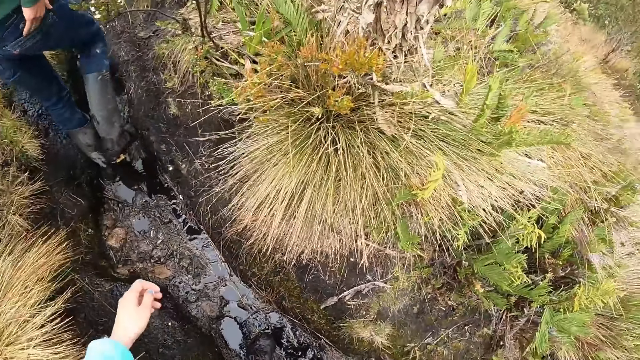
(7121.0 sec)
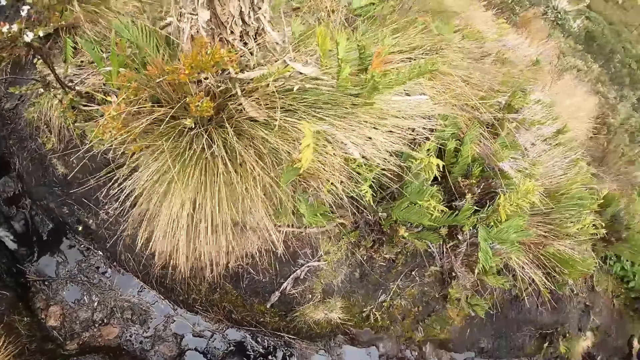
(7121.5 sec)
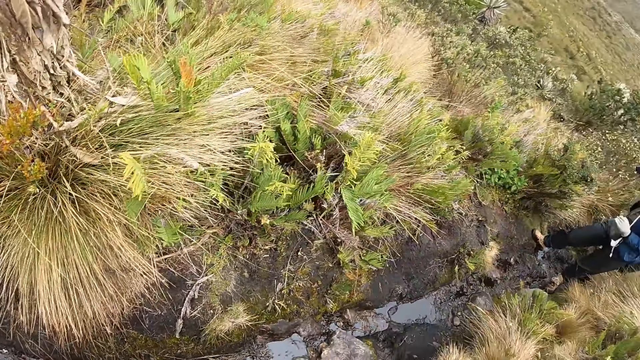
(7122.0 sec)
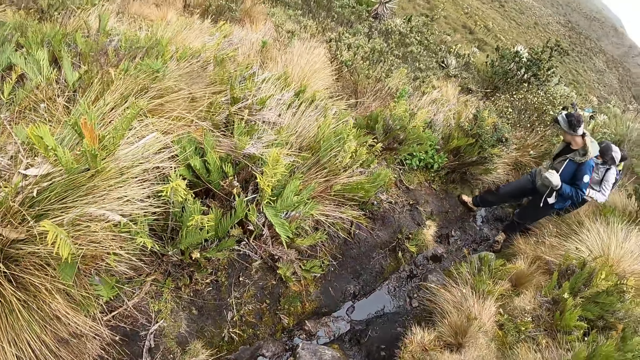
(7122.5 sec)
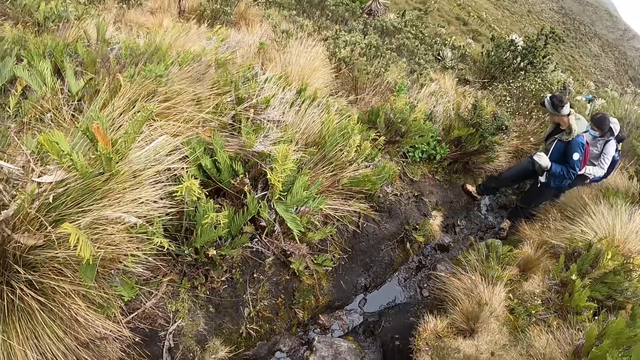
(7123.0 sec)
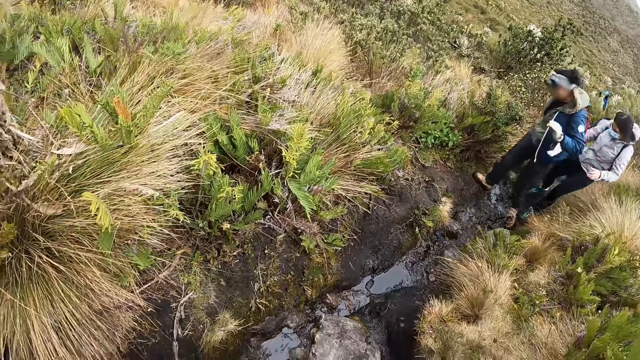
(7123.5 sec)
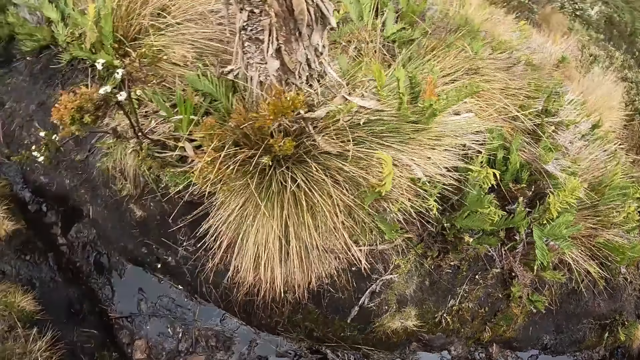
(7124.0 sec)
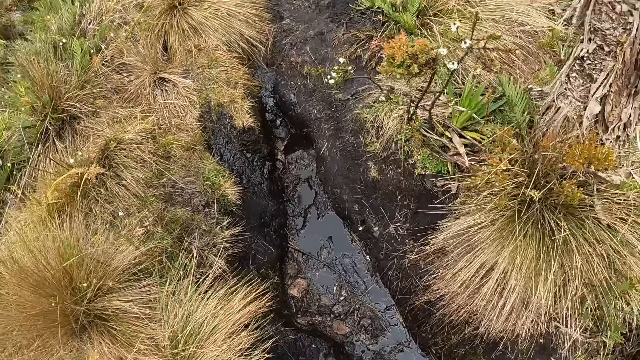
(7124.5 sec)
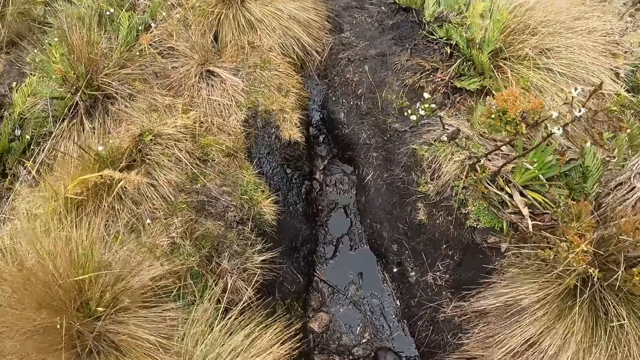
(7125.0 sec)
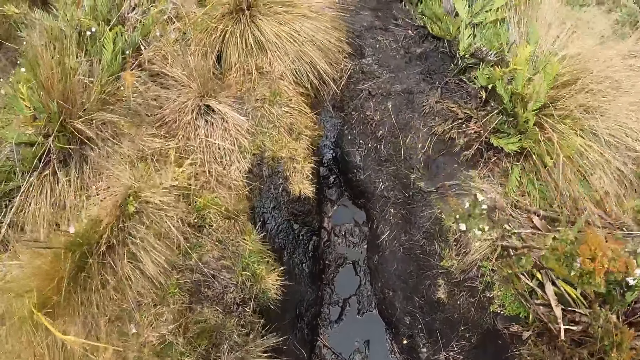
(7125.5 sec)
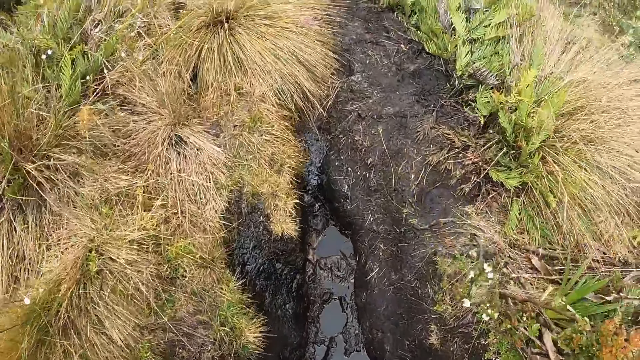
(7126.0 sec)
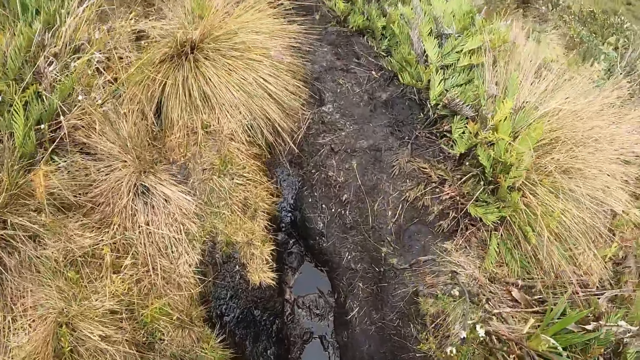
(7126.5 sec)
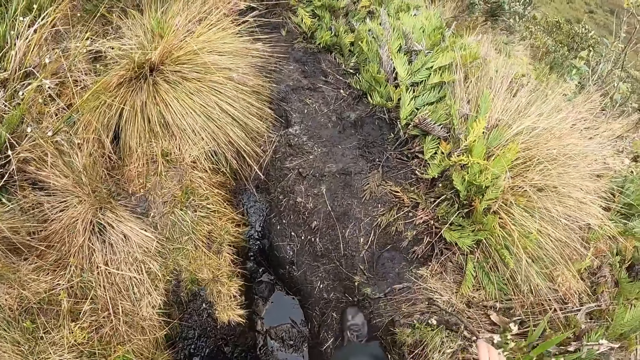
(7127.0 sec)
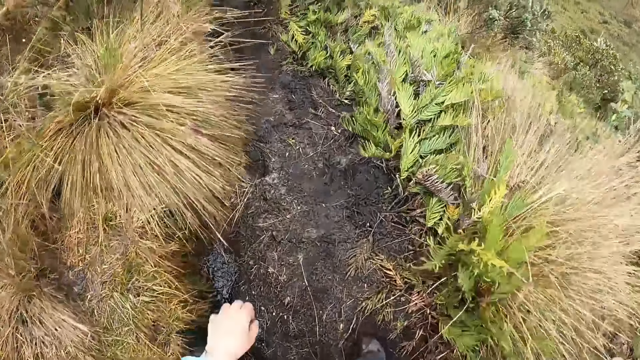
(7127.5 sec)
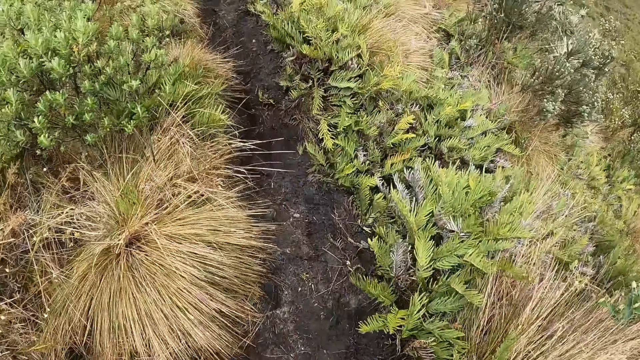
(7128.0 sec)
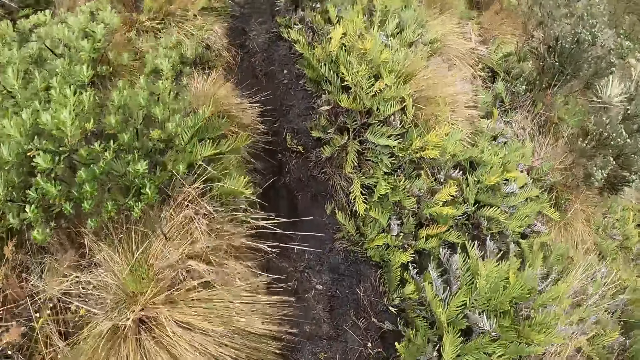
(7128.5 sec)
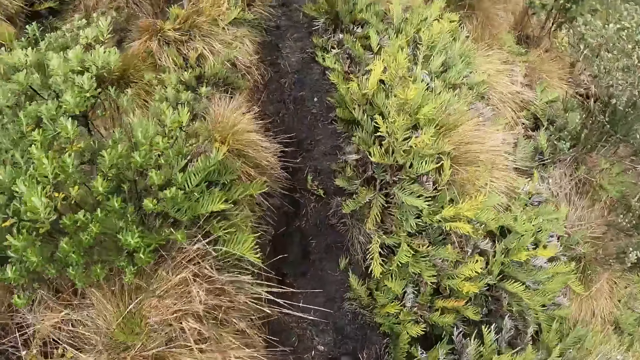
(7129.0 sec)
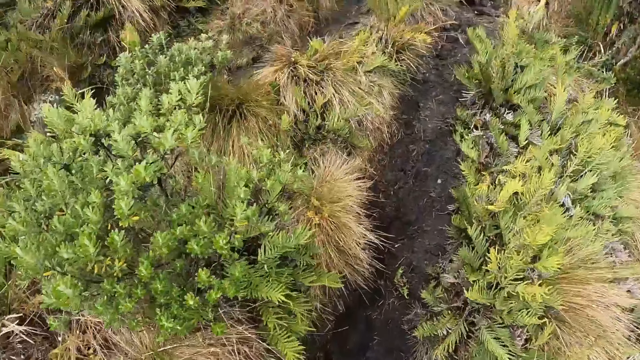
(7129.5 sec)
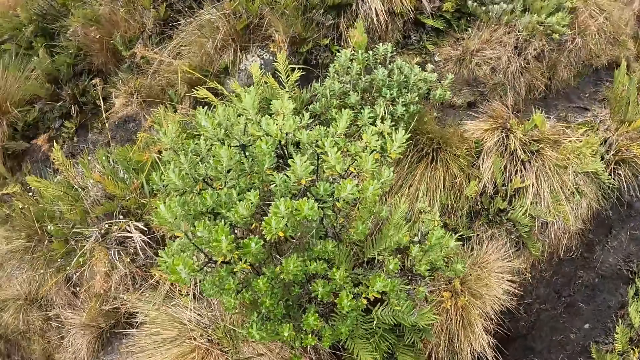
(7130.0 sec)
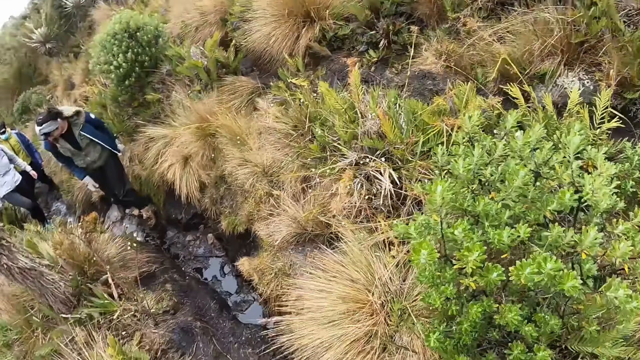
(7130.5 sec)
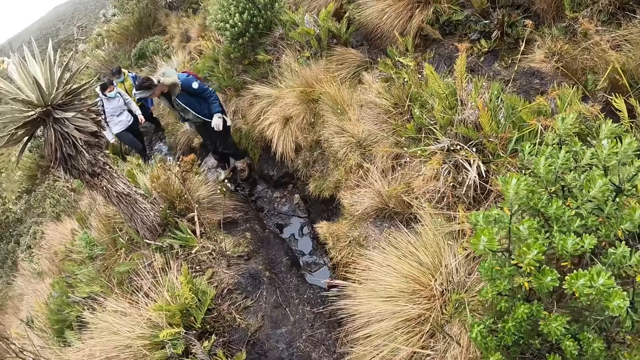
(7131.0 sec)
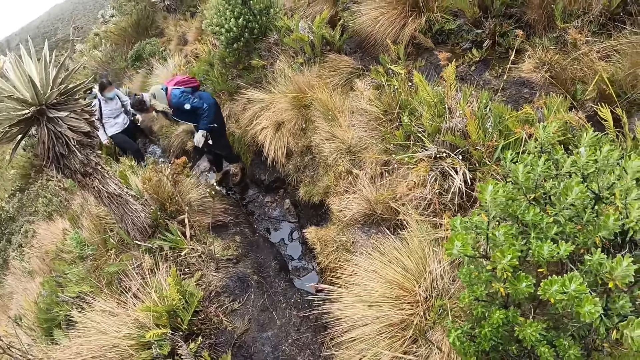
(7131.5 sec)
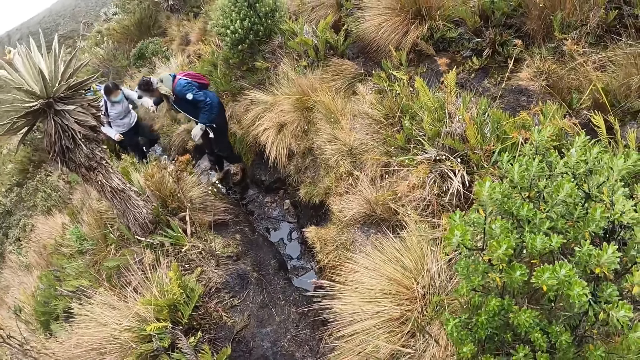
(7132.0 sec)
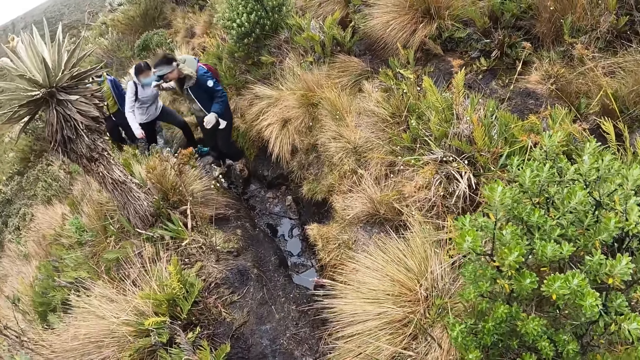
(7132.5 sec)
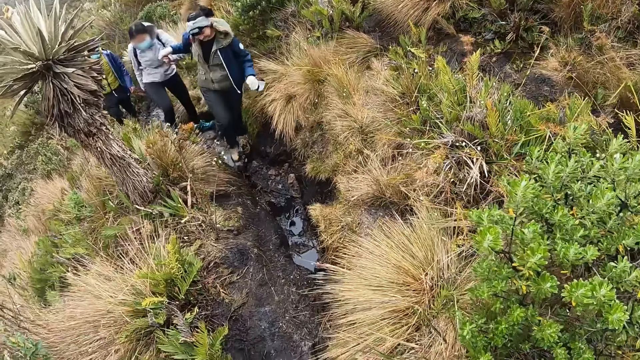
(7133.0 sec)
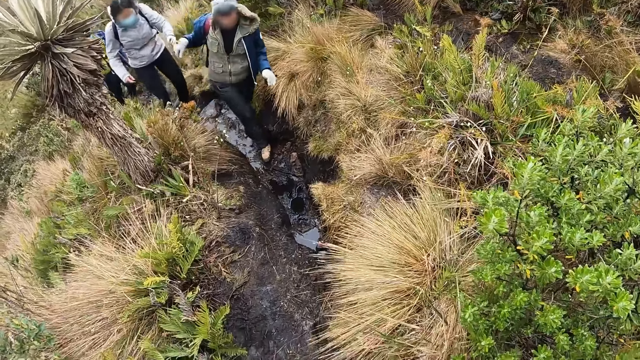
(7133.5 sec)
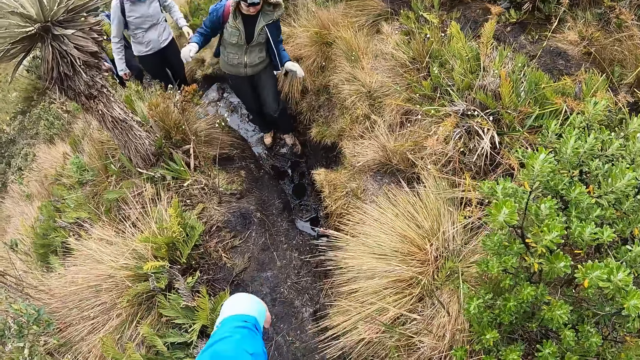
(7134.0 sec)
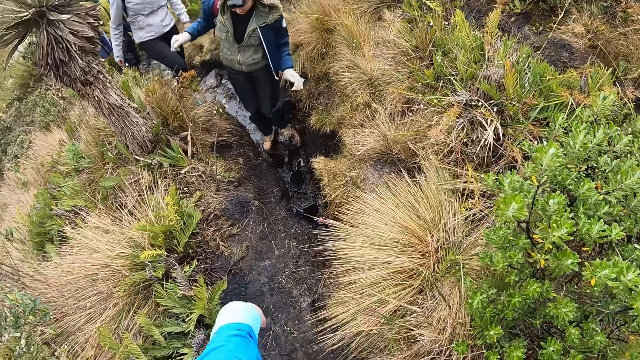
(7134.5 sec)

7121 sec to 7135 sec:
The camera wearer walks around and looks around. A man walks around. The camera wearer walks around, stretches the hand, and looks around. The man walks around. A woman walks around.

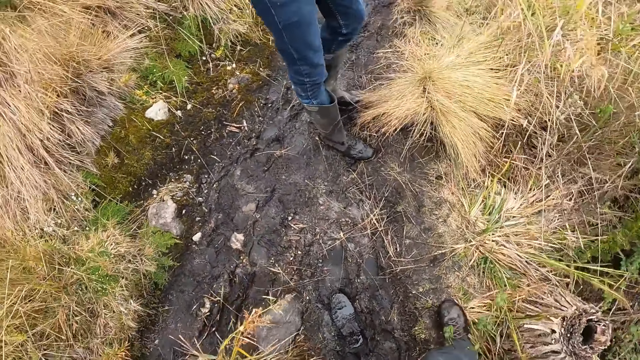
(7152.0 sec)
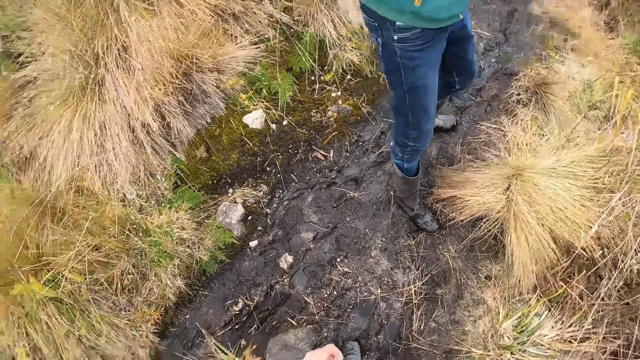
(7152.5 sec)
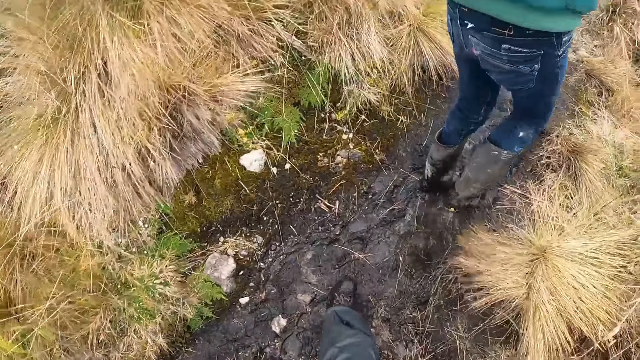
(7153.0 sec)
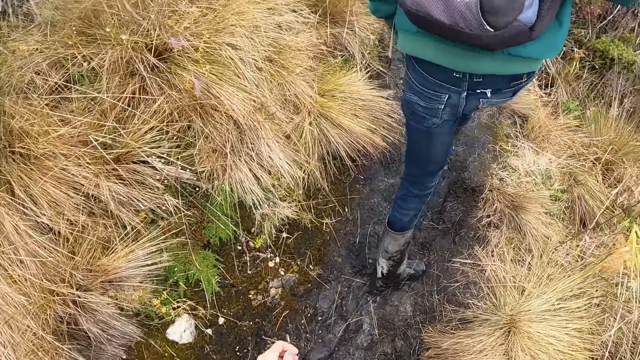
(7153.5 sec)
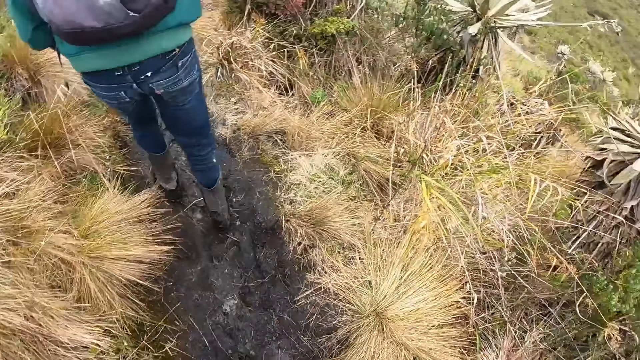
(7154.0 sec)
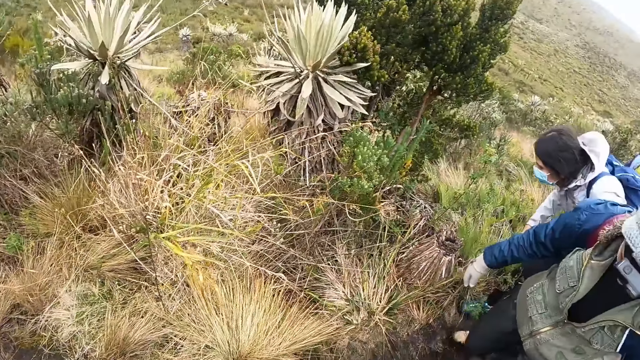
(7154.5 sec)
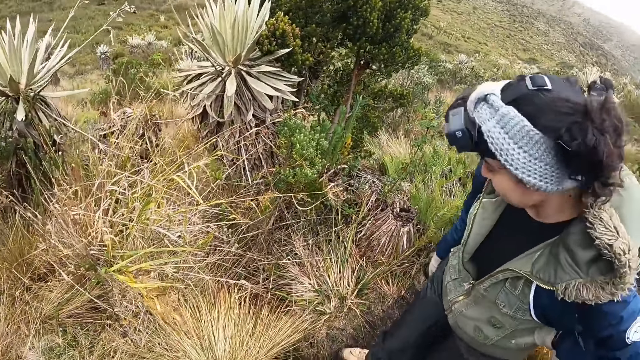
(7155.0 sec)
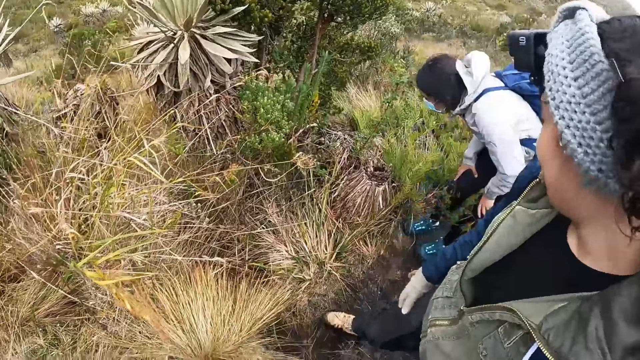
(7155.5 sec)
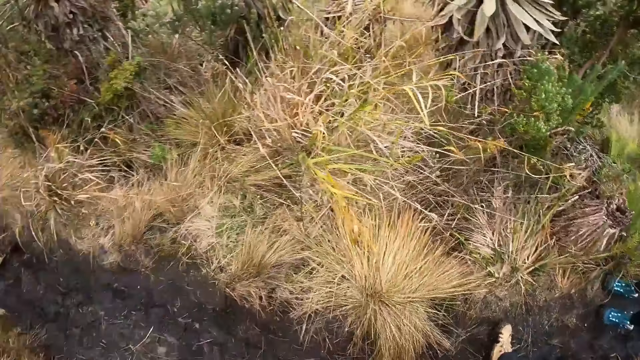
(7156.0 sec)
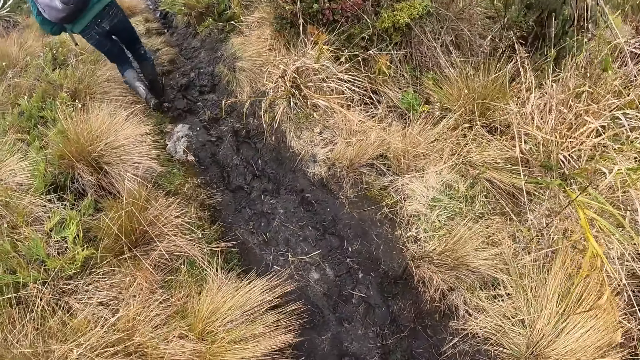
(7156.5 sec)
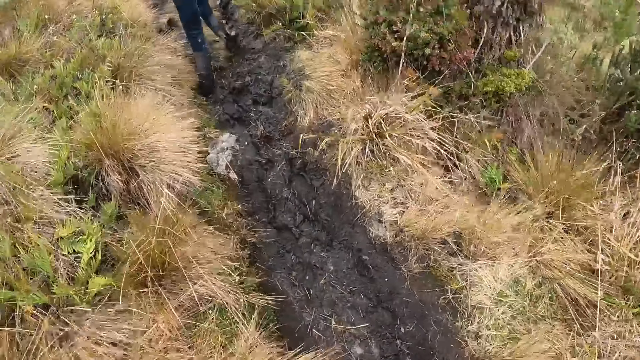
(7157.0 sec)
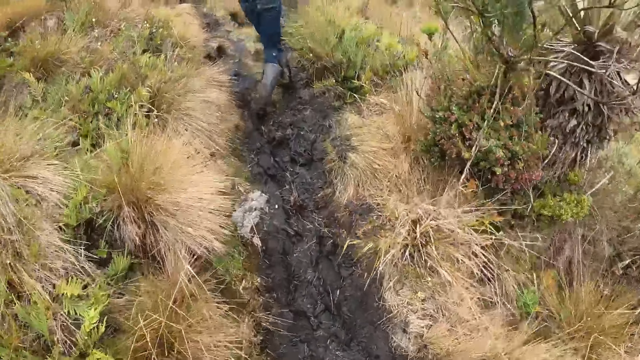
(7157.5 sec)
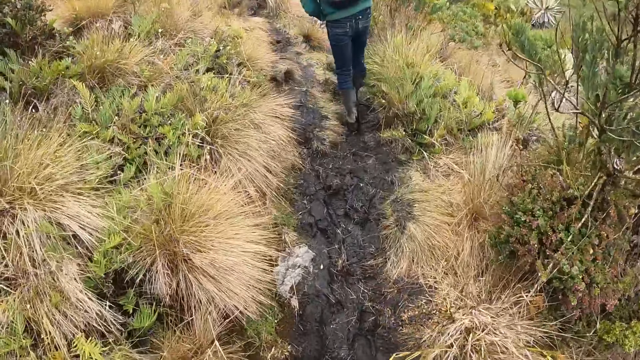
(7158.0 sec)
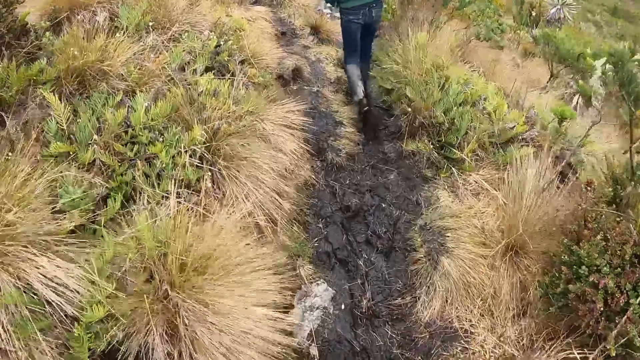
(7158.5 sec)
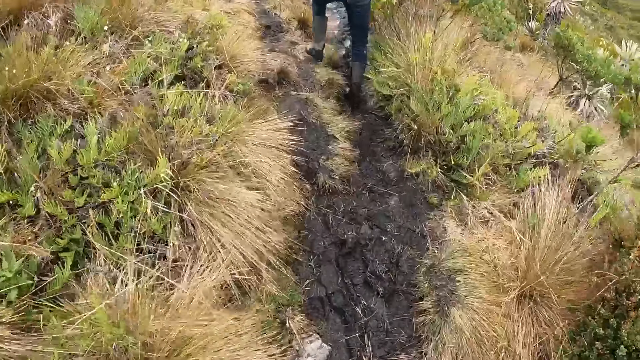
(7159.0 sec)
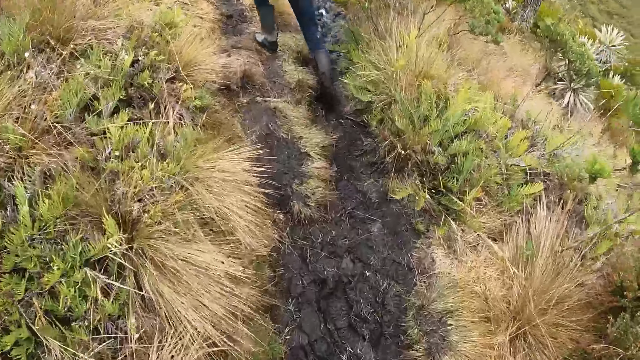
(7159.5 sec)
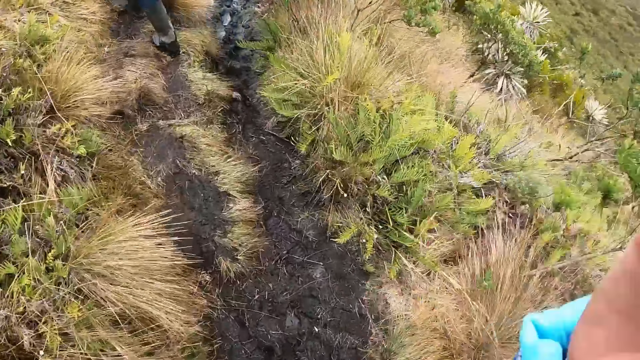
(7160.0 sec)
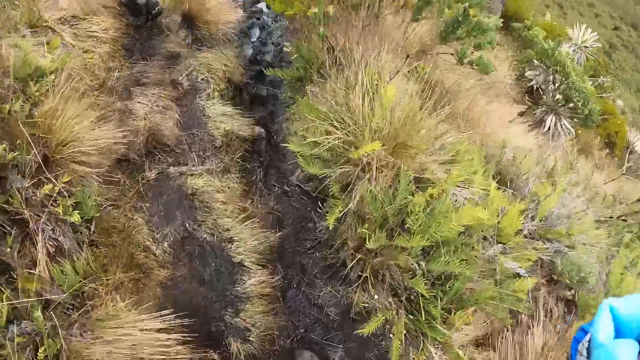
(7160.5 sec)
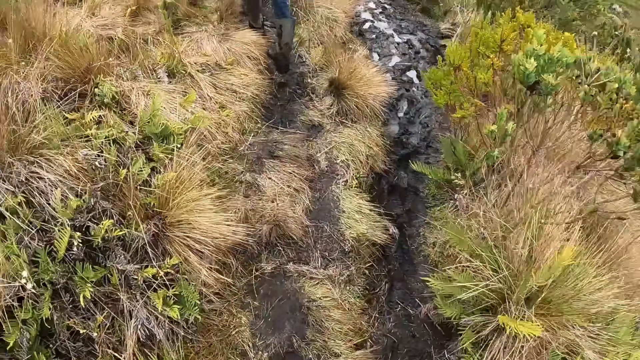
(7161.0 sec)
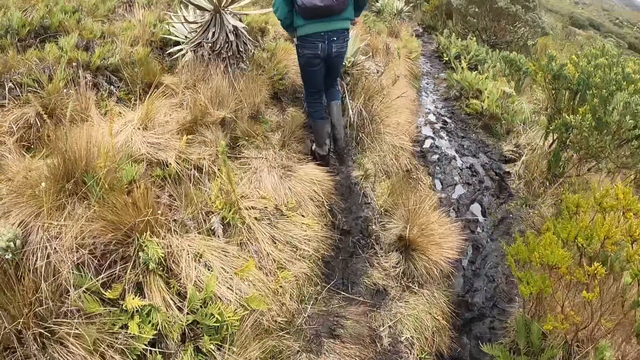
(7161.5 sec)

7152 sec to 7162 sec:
The camera wearer looks around. A man walks around. The camera wearer looks around. Another man walks around. The camera wearer looks around. The first man walks around. The camera wearer lifts the hand.
